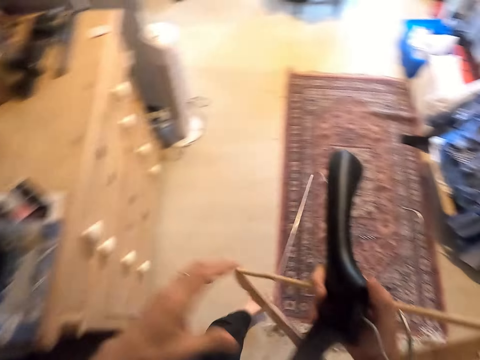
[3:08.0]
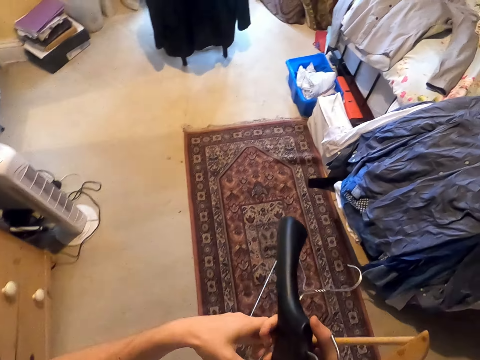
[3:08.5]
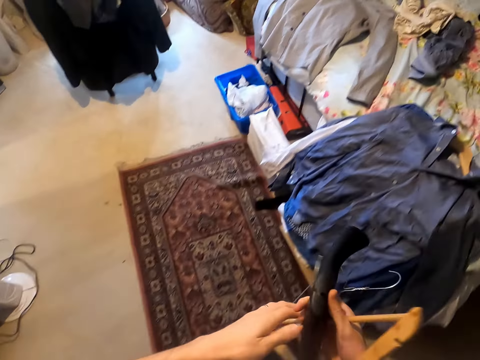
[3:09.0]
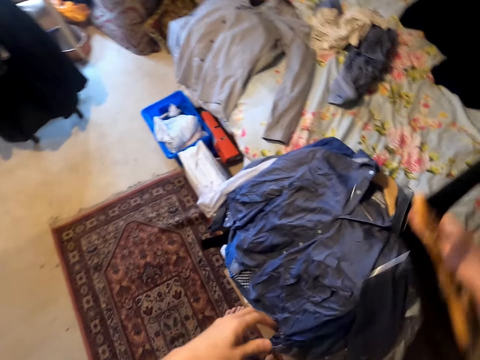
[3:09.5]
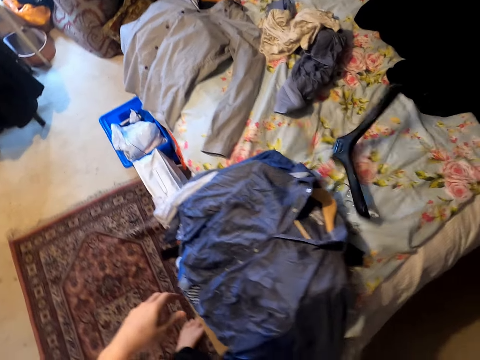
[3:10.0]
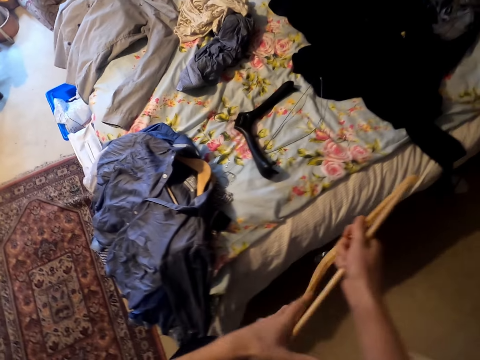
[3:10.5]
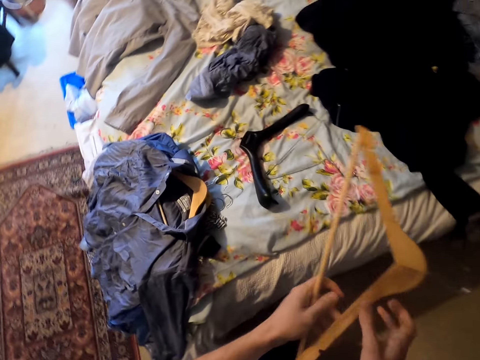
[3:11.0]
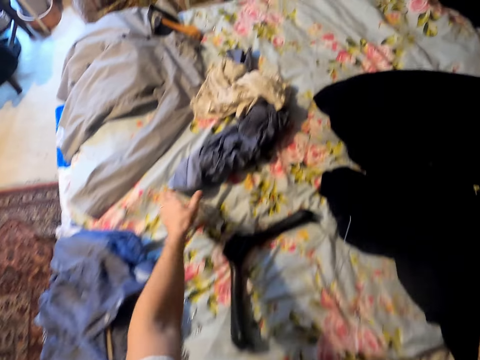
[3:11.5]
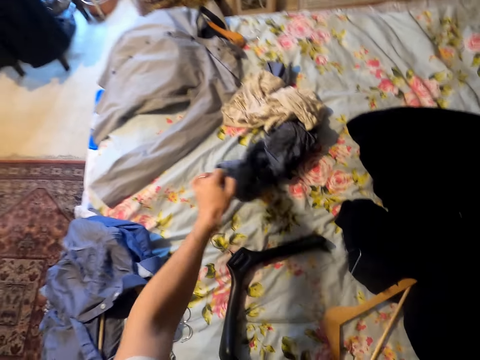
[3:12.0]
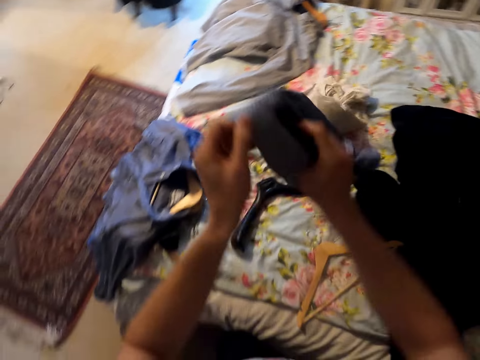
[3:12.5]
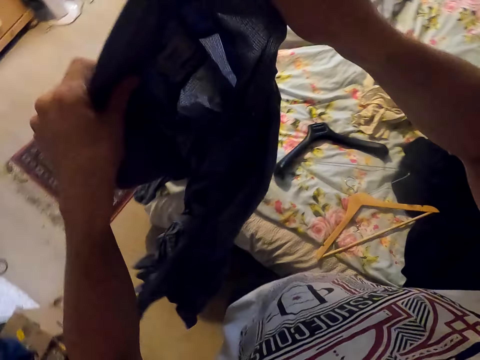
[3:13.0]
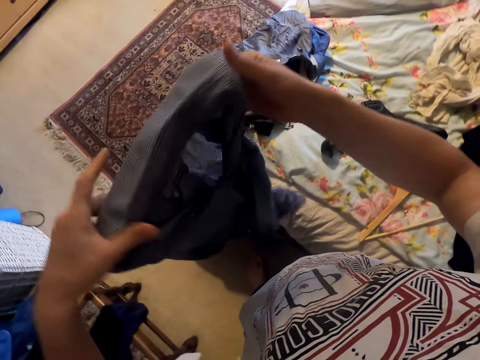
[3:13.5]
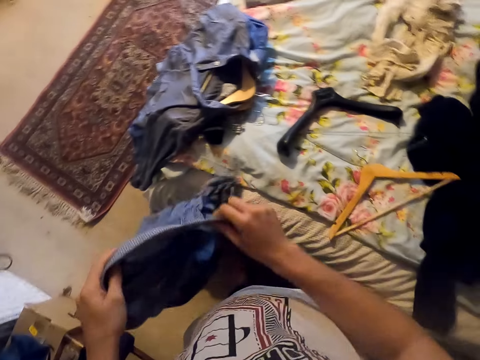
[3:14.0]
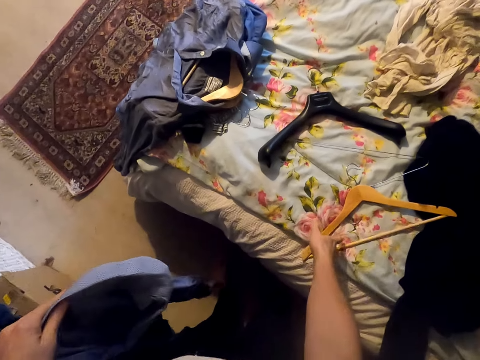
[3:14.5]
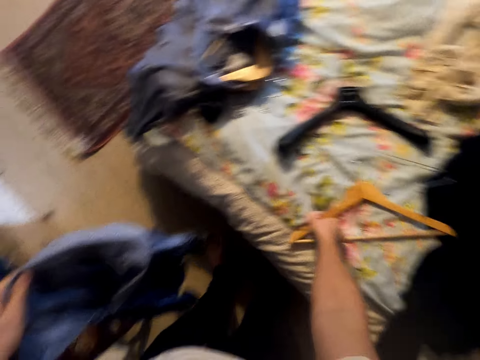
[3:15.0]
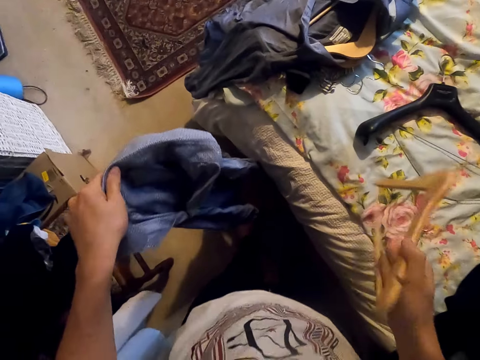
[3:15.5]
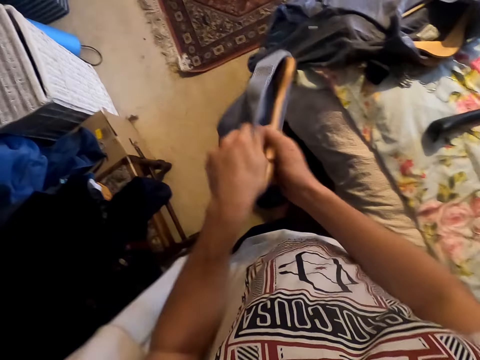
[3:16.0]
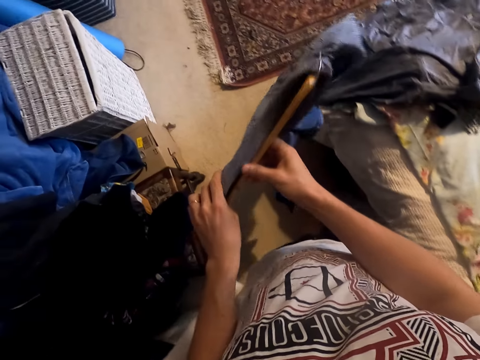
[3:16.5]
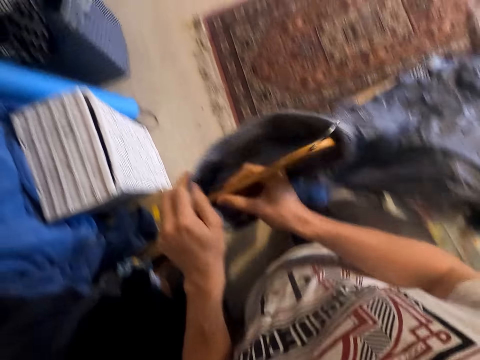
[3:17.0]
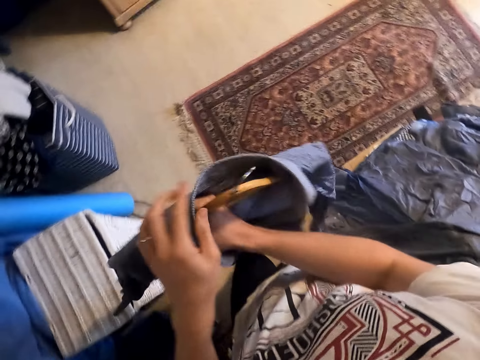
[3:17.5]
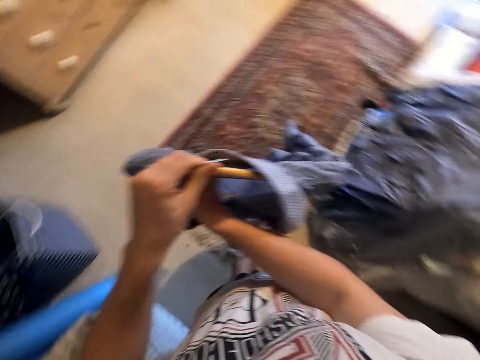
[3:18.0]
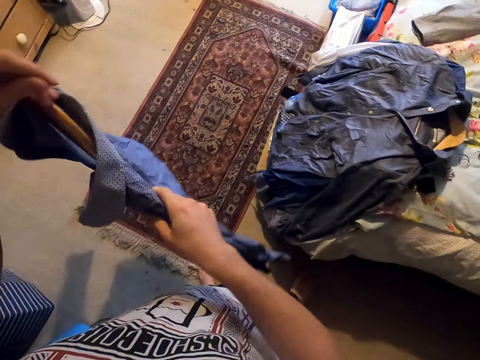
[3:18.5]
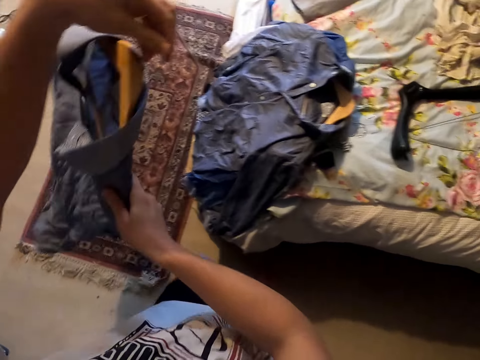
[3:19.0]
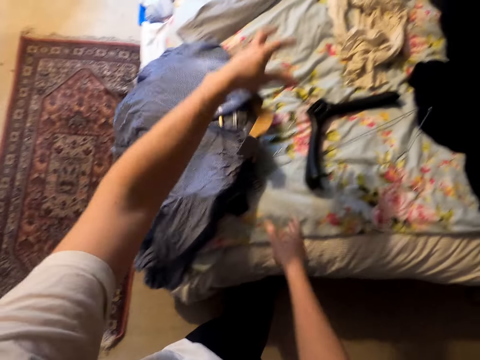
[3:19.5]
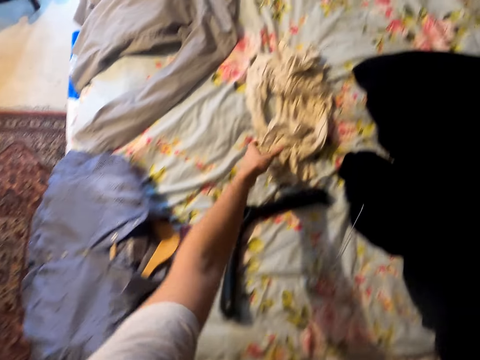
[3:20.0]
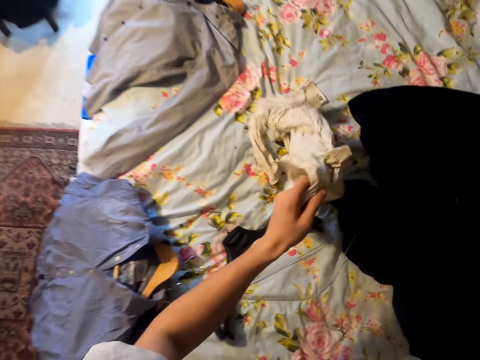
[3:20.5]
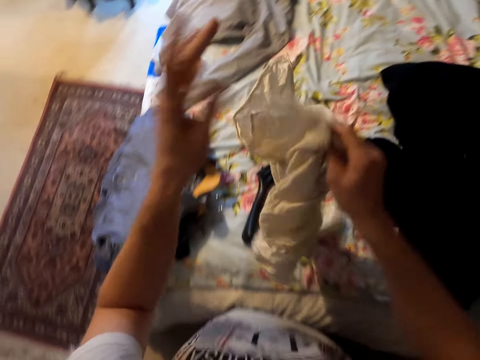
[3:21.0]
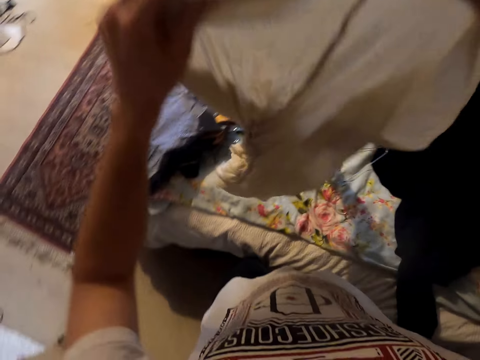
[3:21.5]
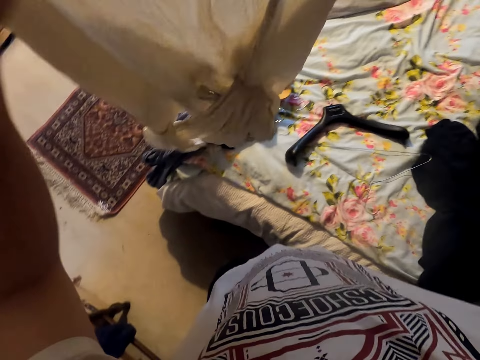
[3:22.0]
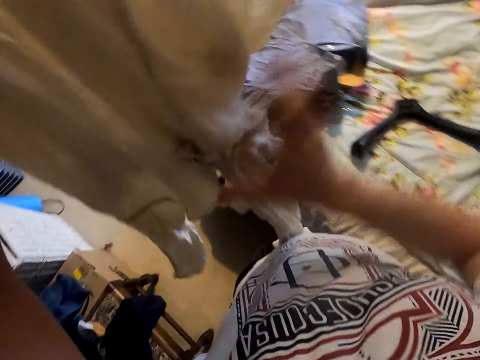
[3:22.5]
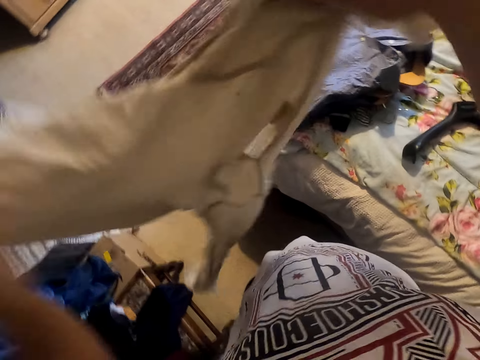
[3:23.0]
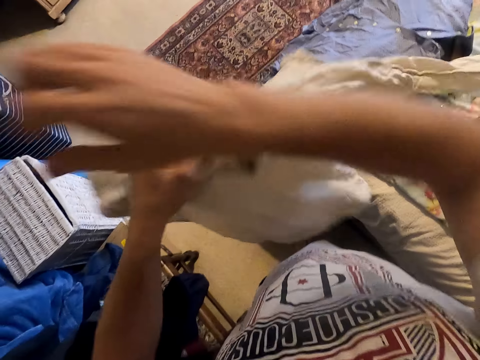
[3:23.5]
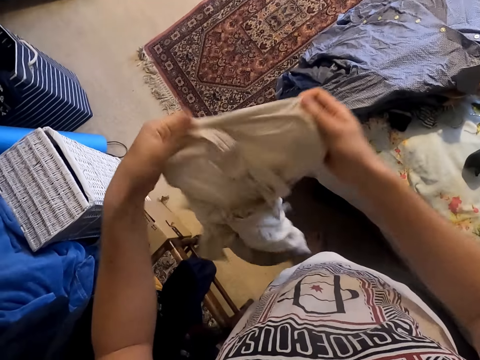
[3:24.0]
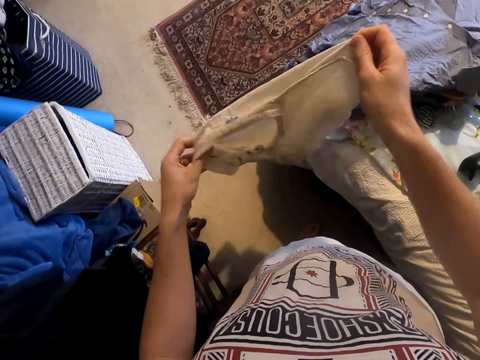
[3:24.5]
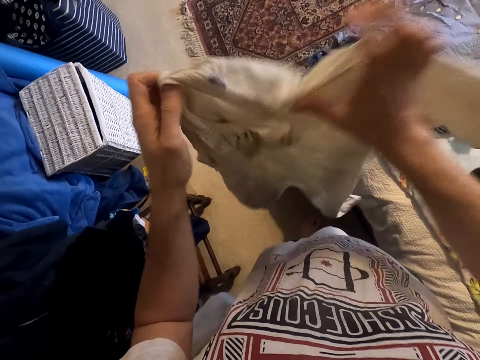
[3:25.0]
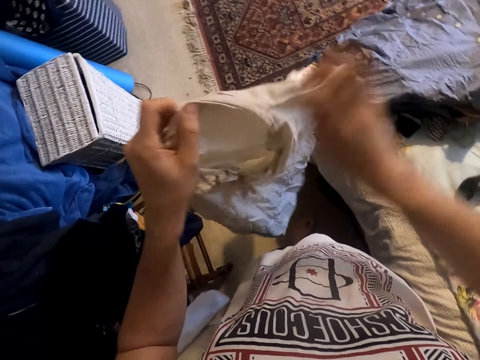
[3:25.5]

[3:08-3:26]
The camera wearer moves around. They hold the hangers. They put the hangers on the bed. They hold a hanger. They pick a shirt from the bed. They drop the hanger. They hold the shirt. They straighten the shirt. They adjust the shirt collar. They pick a hanger from the bed. They put the hanger in the shirt. They move around. They hold the hanger. They hold the shirt. They throw the shirt on the bed. They pick a cloth from the bed. They hold a blouse with the other hand. They straighten the cloth. They hold the blouse. They hold the blouse again.

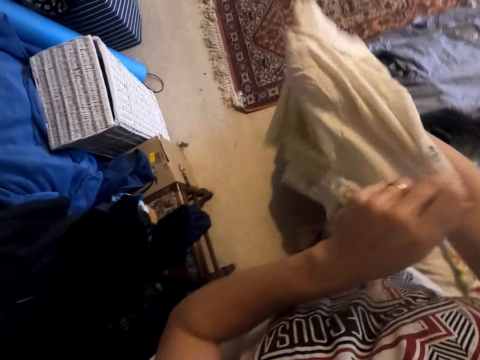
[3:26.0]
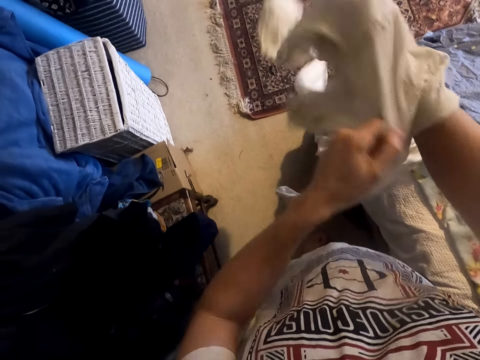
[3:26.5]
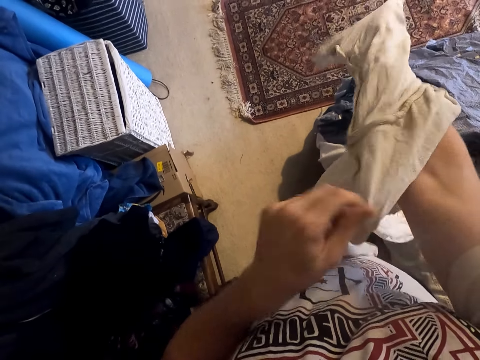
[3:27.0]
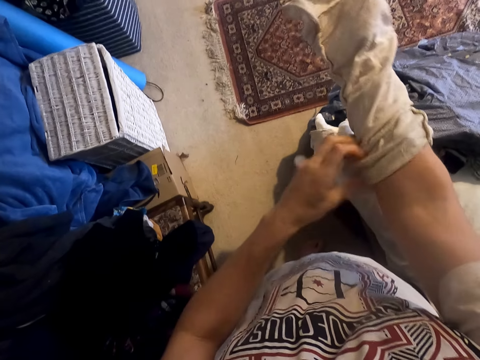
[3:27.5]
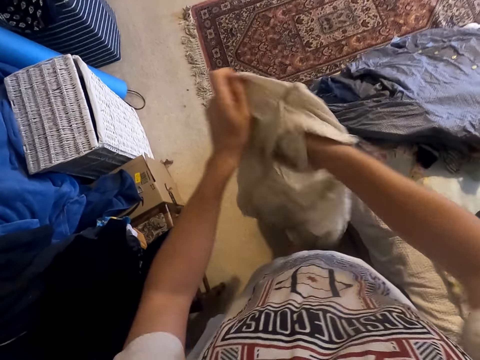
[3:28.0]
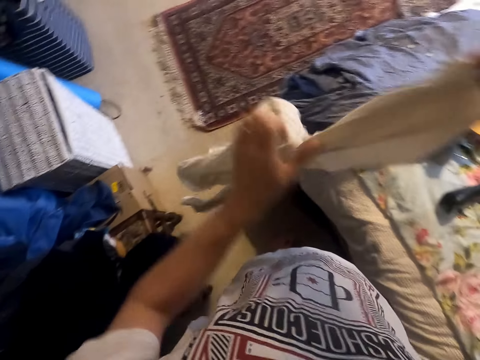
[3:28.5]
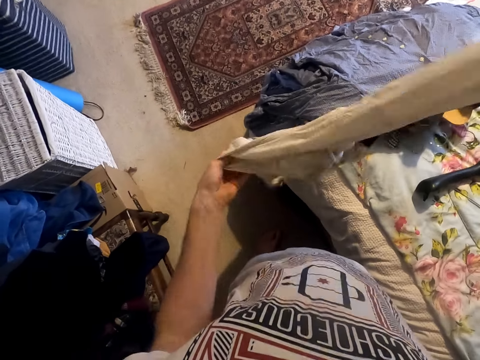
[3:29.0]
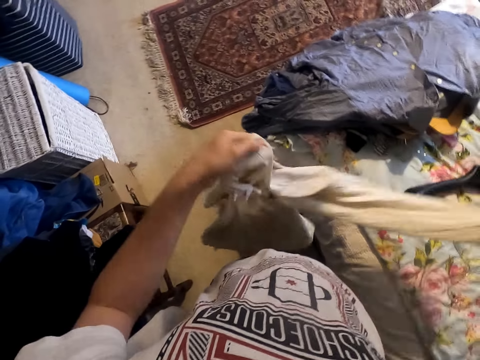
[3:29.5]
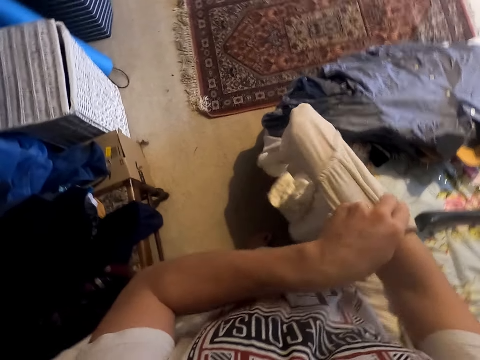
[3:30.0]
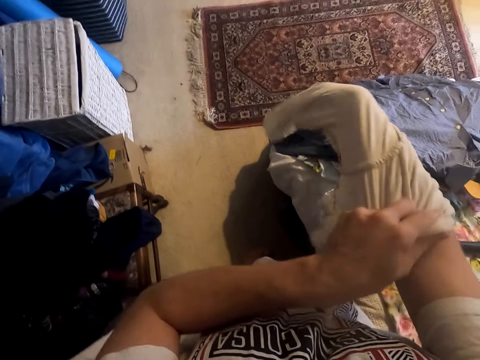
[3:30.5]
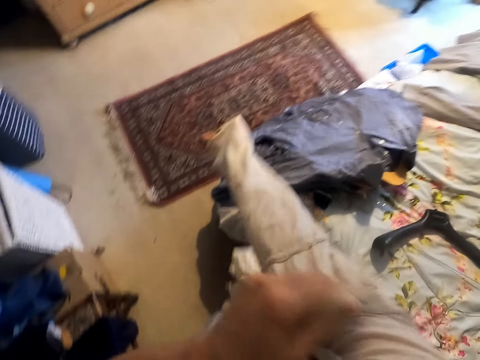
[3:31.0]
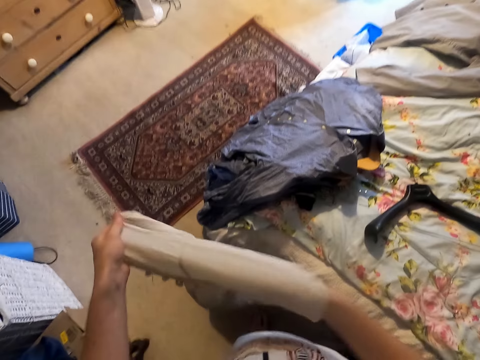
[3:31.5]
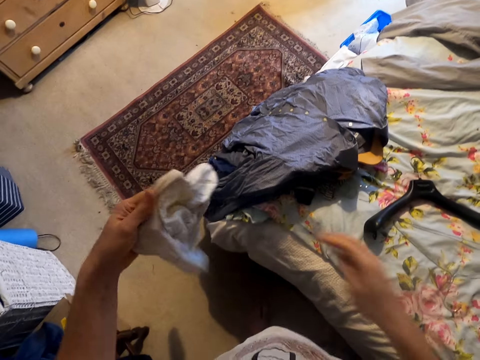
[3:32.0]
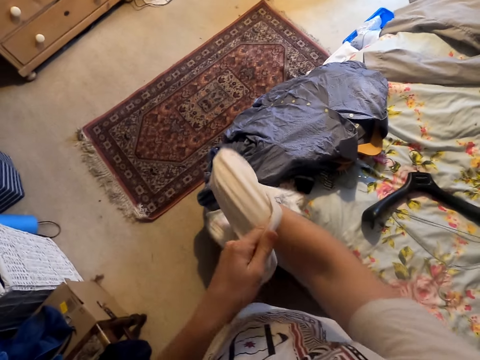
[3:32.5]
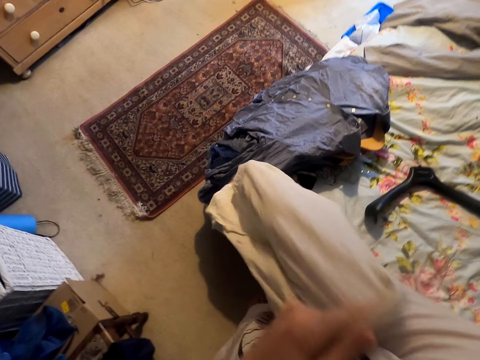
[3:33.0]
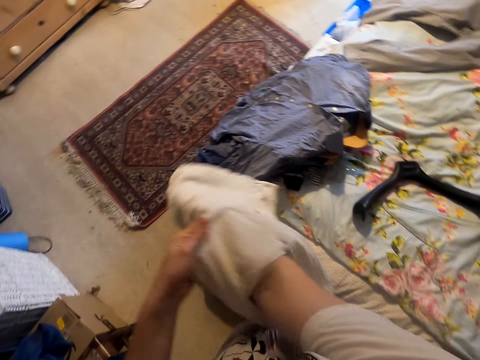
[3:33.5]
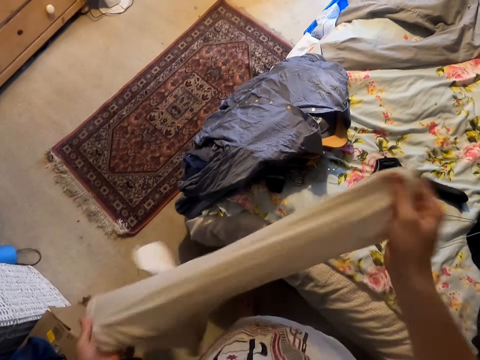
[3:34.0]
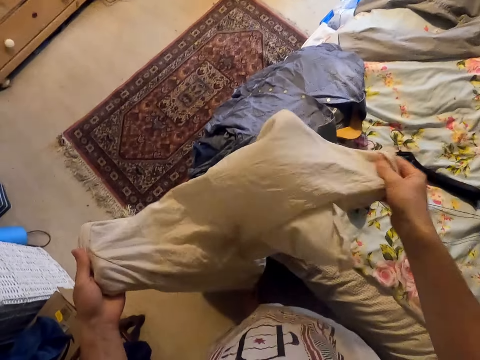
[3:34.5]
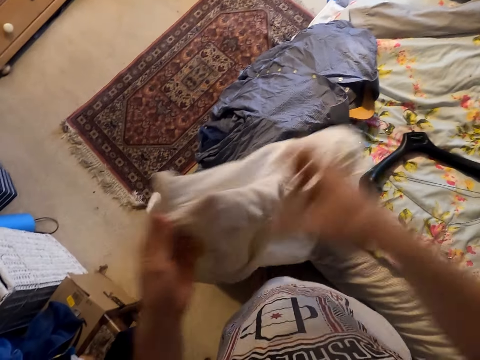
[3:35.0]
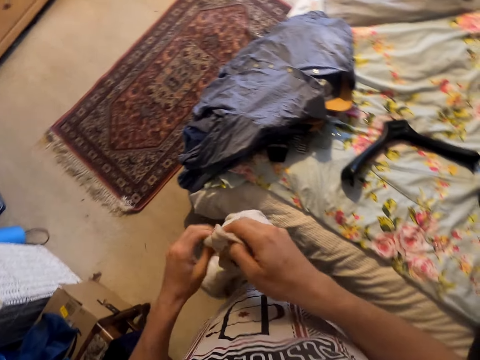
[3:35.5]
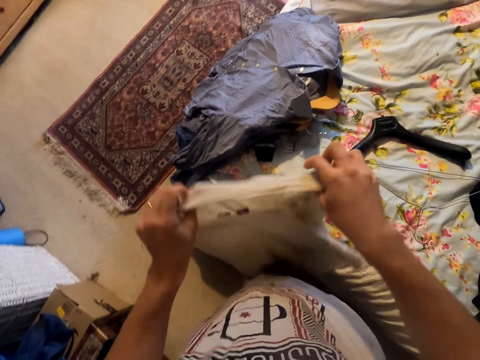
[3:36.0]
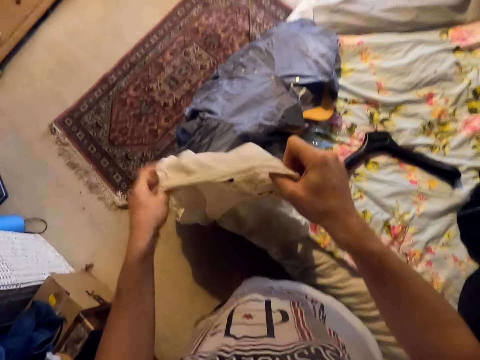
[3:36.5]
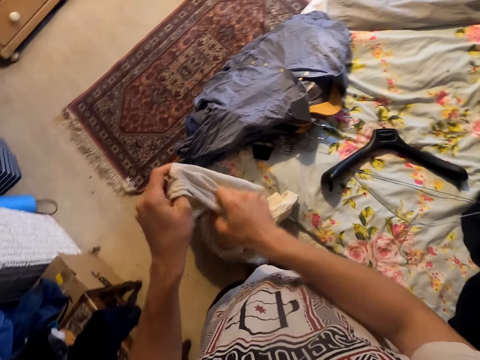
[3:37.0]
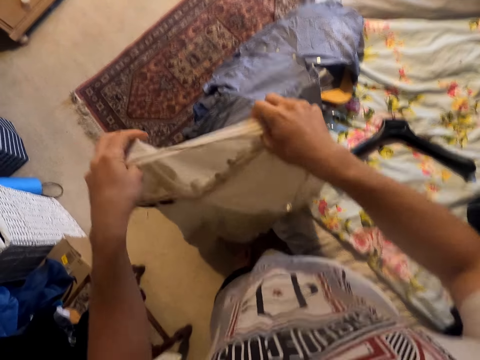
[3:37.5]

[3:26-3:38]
The camera wearer turns the blouse. They hold the blouse.
